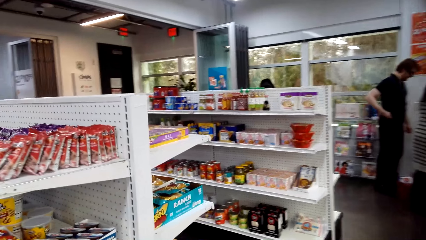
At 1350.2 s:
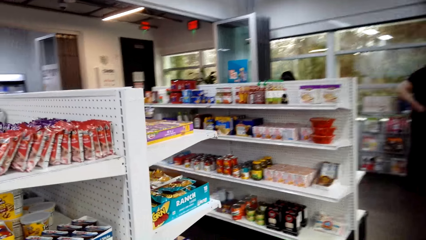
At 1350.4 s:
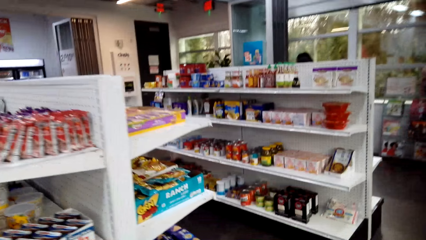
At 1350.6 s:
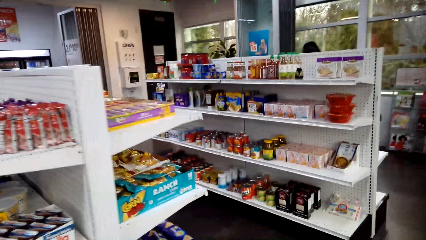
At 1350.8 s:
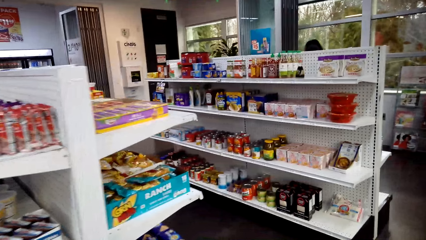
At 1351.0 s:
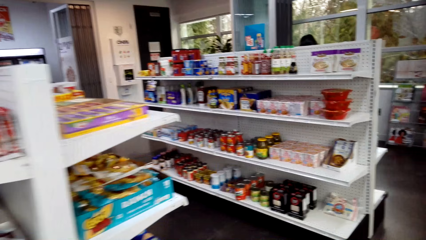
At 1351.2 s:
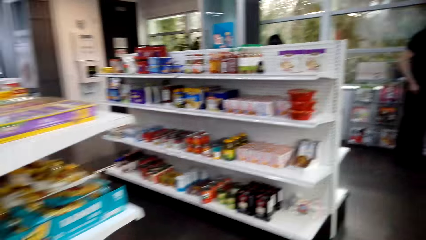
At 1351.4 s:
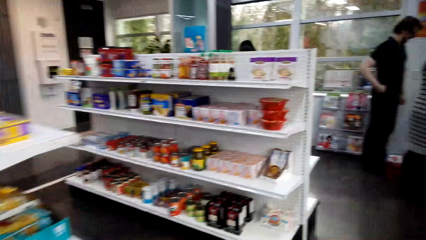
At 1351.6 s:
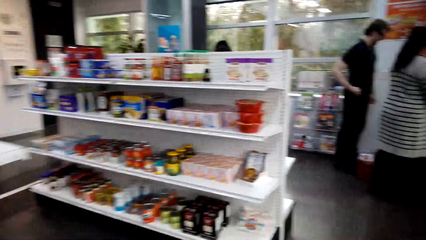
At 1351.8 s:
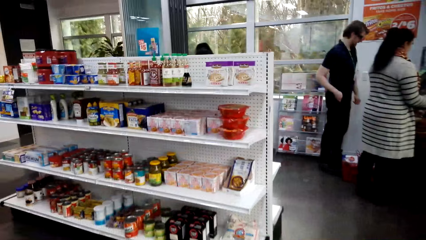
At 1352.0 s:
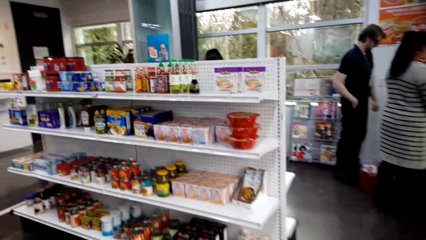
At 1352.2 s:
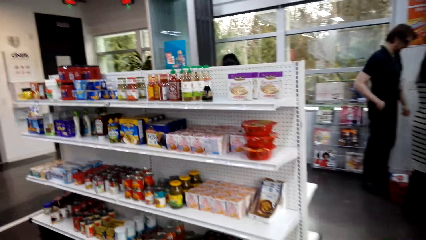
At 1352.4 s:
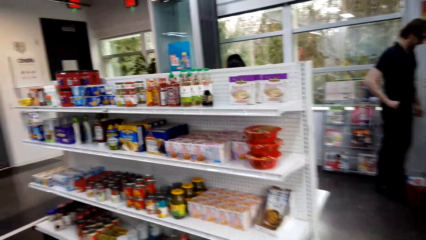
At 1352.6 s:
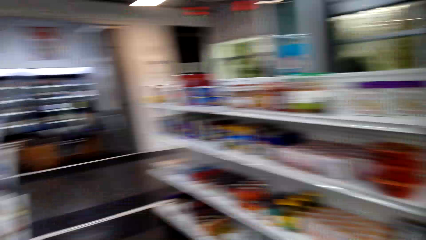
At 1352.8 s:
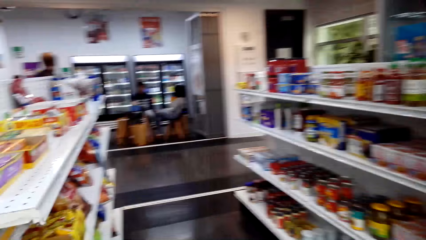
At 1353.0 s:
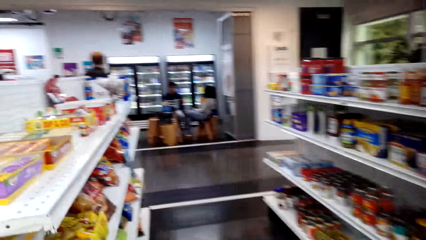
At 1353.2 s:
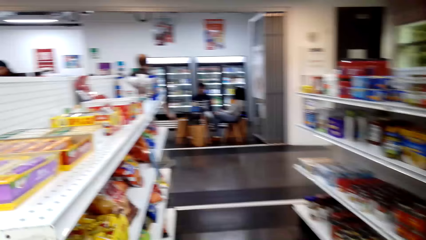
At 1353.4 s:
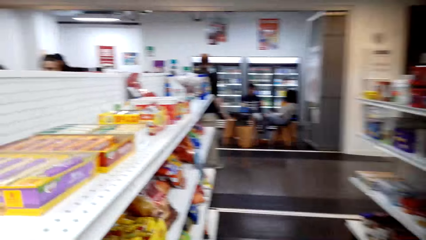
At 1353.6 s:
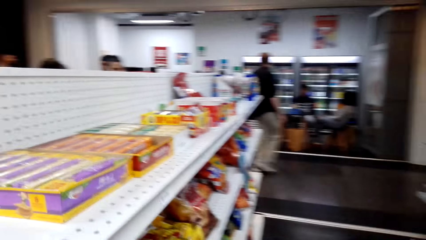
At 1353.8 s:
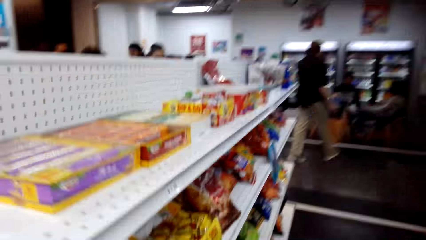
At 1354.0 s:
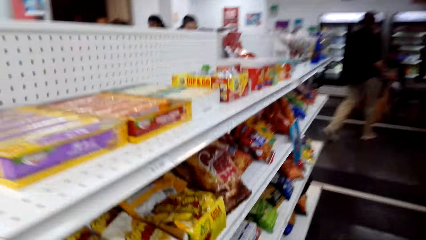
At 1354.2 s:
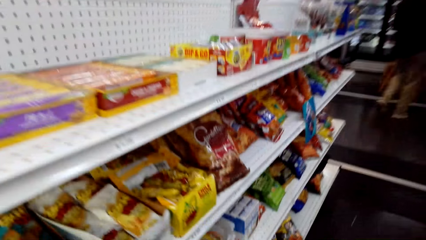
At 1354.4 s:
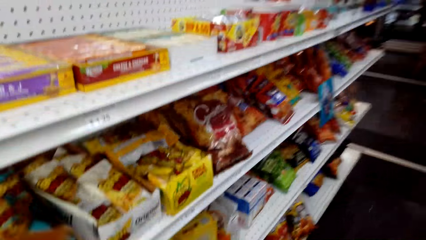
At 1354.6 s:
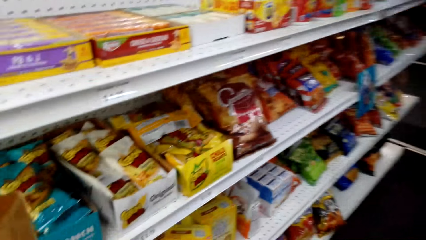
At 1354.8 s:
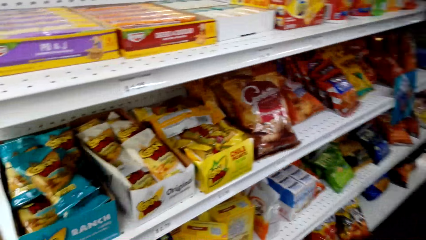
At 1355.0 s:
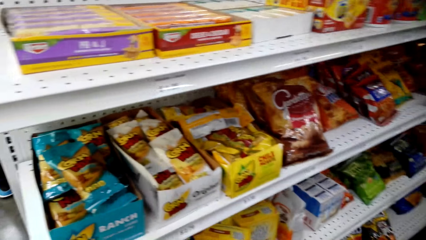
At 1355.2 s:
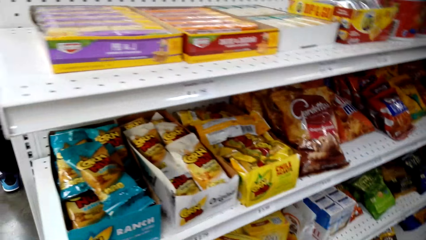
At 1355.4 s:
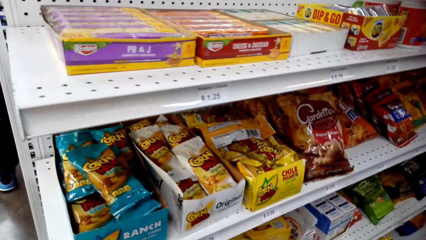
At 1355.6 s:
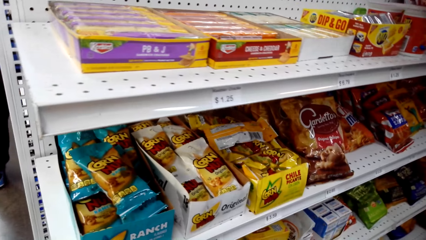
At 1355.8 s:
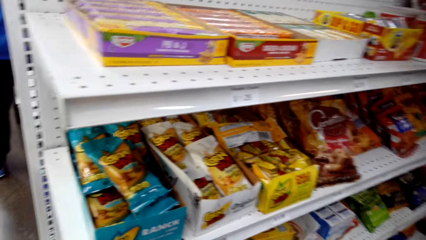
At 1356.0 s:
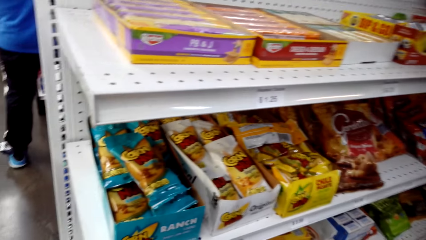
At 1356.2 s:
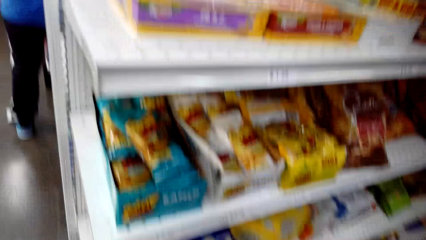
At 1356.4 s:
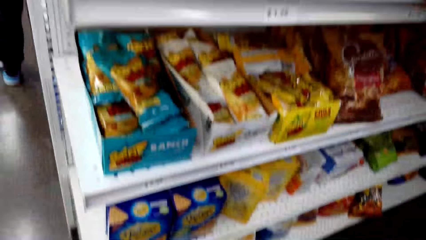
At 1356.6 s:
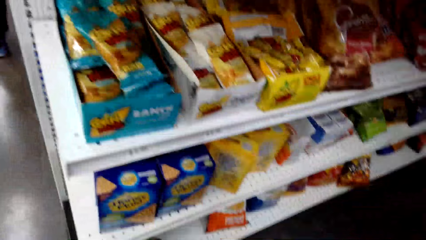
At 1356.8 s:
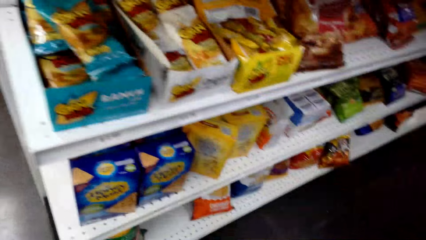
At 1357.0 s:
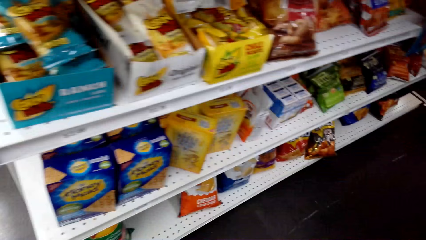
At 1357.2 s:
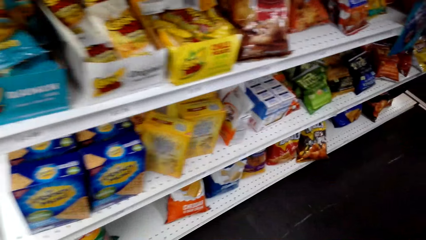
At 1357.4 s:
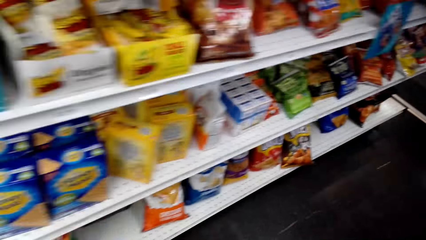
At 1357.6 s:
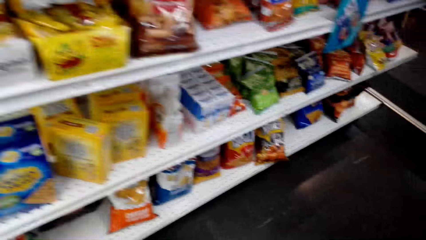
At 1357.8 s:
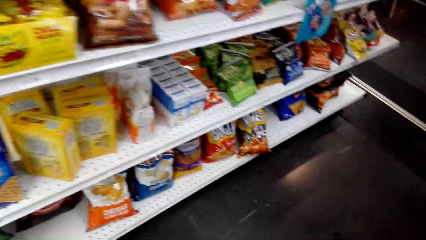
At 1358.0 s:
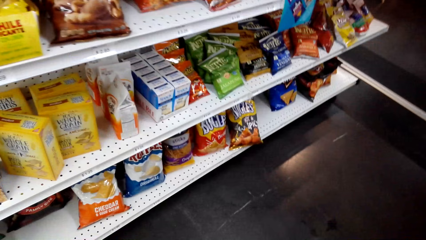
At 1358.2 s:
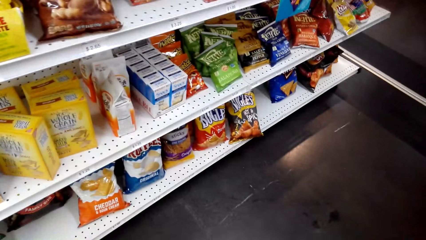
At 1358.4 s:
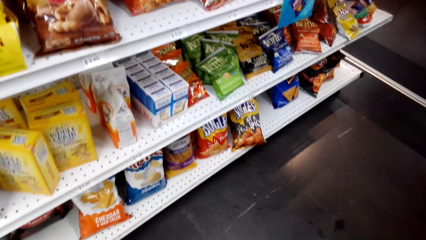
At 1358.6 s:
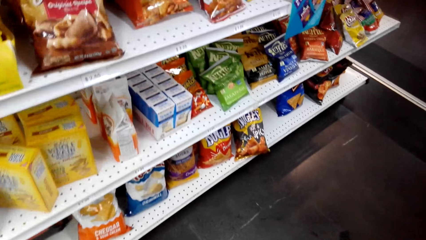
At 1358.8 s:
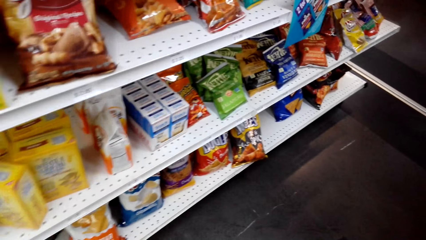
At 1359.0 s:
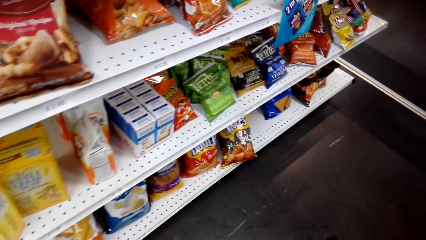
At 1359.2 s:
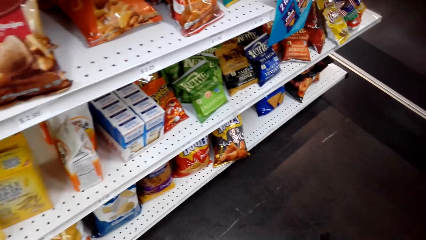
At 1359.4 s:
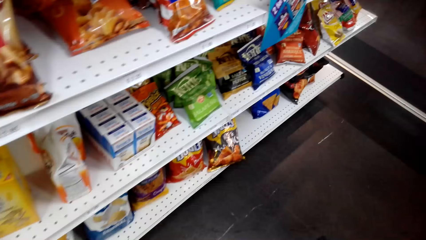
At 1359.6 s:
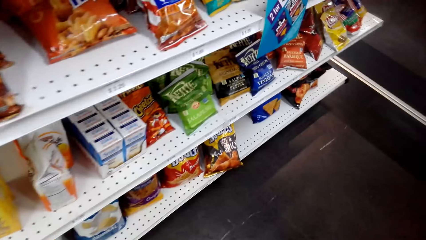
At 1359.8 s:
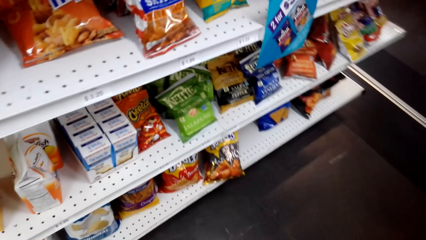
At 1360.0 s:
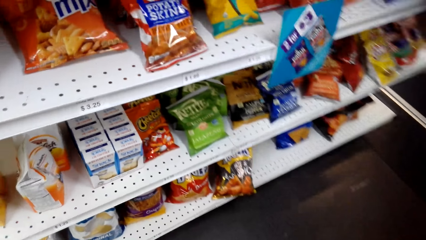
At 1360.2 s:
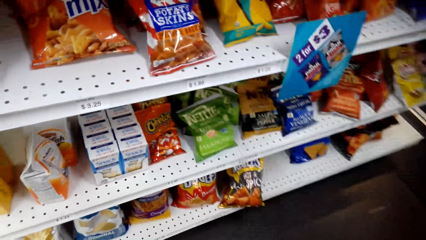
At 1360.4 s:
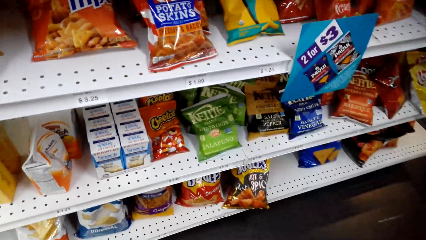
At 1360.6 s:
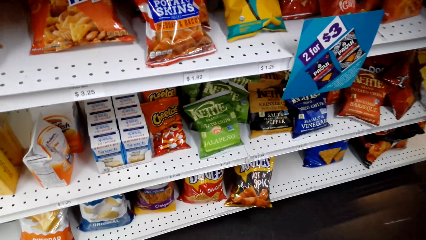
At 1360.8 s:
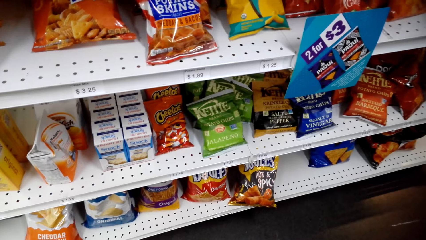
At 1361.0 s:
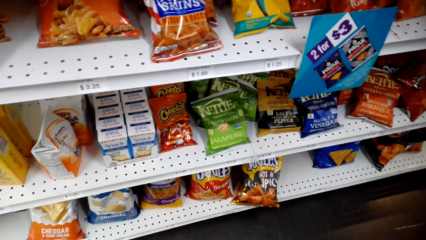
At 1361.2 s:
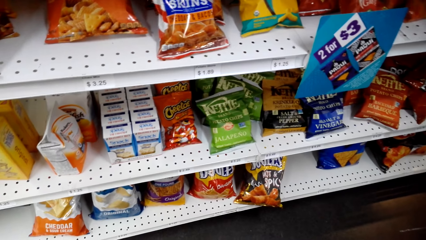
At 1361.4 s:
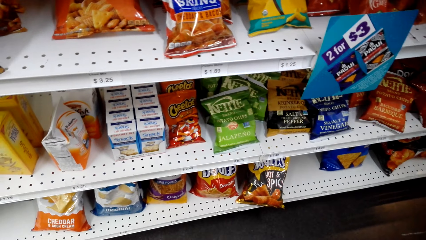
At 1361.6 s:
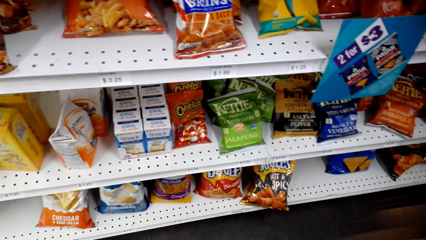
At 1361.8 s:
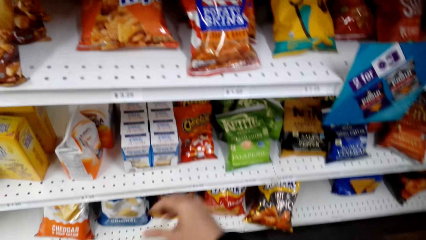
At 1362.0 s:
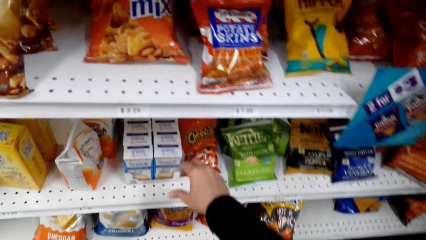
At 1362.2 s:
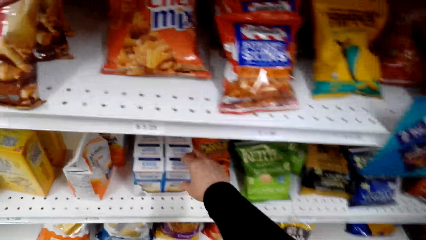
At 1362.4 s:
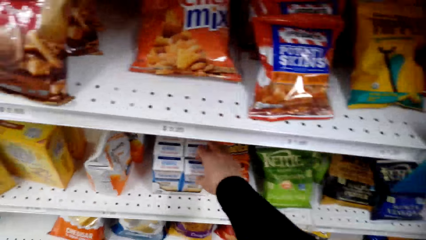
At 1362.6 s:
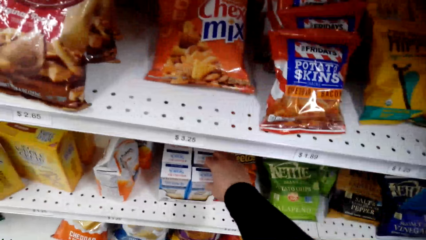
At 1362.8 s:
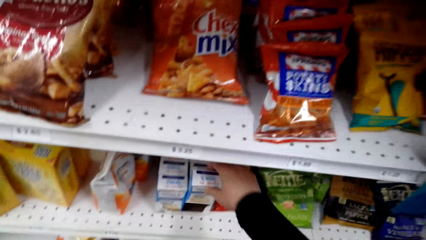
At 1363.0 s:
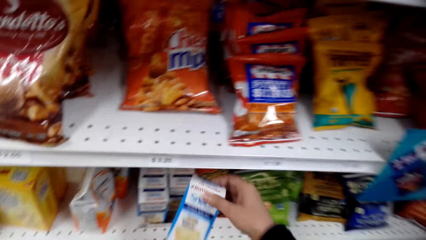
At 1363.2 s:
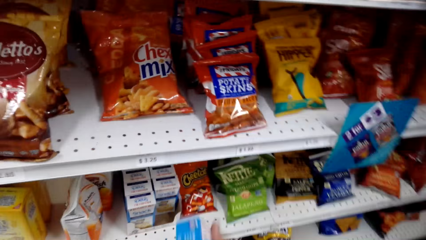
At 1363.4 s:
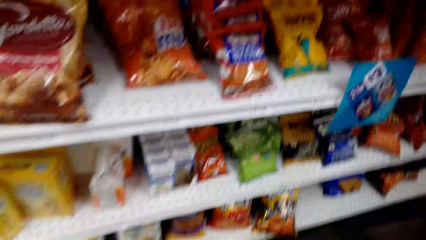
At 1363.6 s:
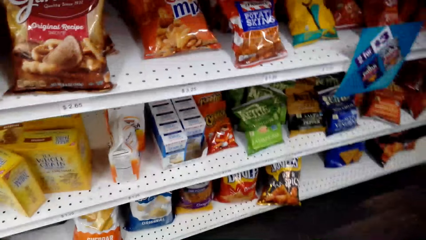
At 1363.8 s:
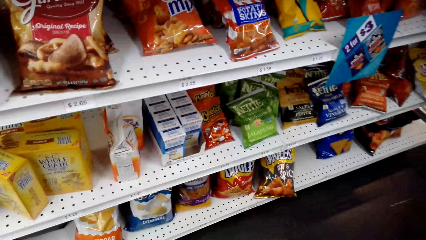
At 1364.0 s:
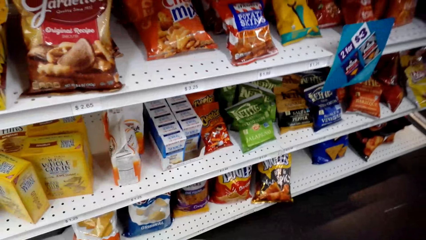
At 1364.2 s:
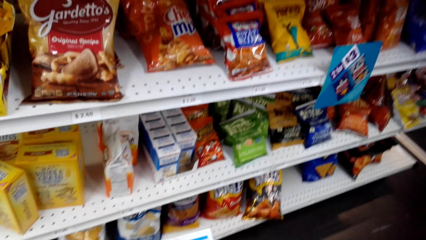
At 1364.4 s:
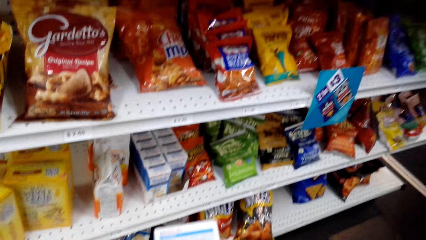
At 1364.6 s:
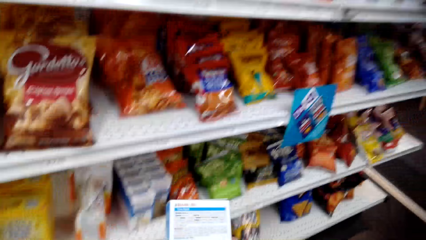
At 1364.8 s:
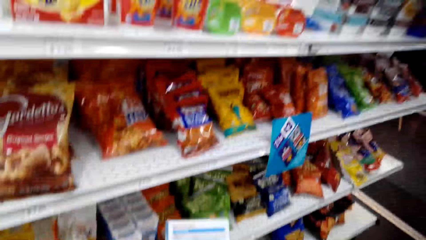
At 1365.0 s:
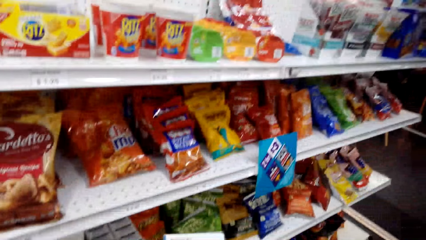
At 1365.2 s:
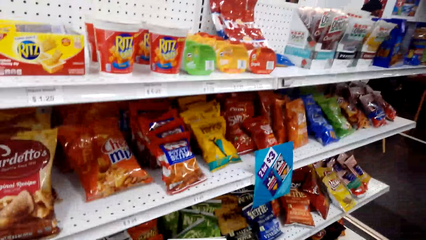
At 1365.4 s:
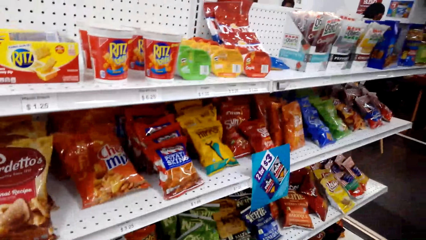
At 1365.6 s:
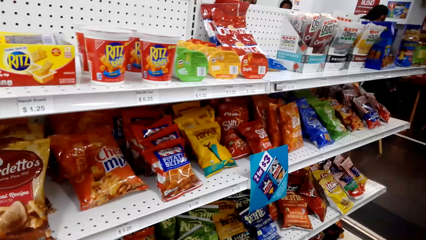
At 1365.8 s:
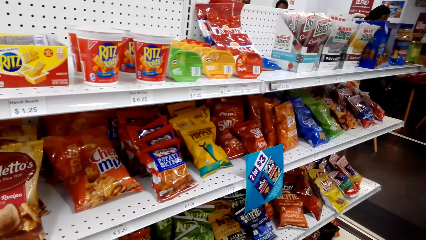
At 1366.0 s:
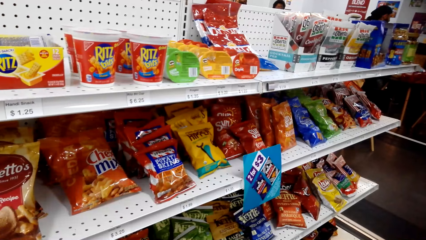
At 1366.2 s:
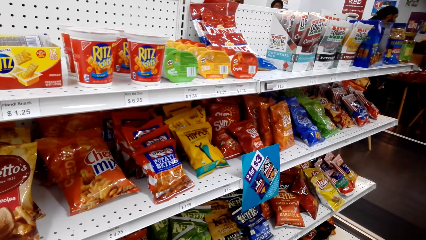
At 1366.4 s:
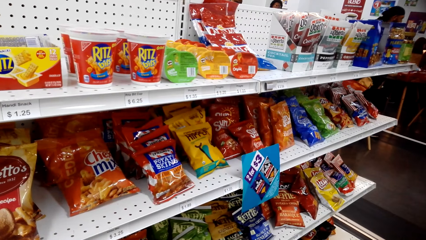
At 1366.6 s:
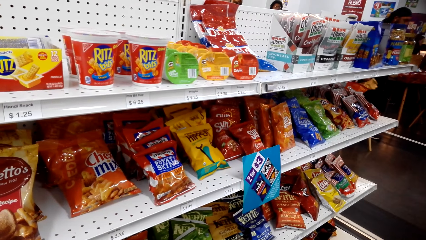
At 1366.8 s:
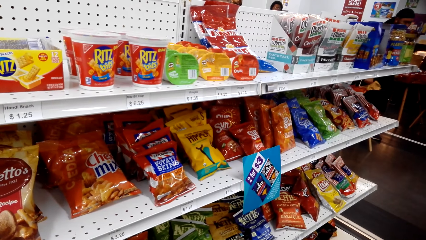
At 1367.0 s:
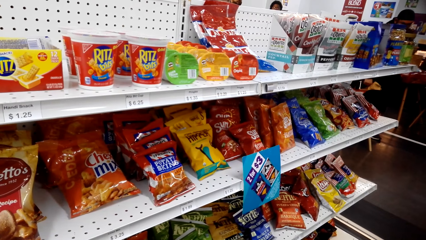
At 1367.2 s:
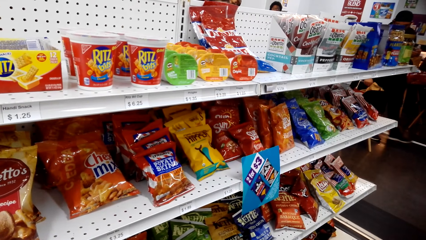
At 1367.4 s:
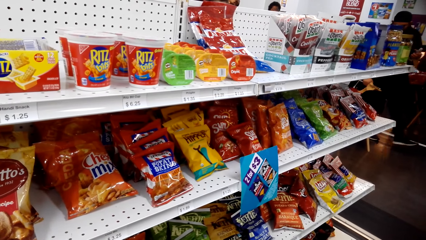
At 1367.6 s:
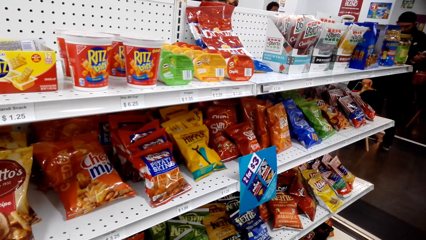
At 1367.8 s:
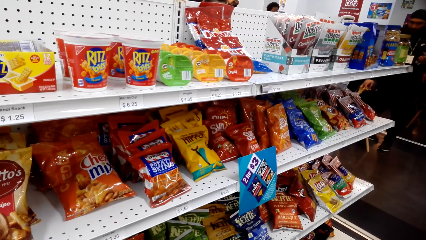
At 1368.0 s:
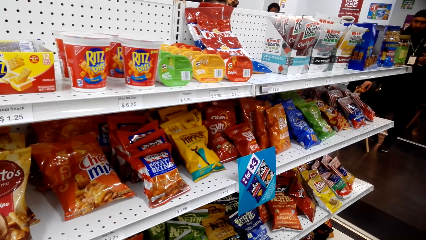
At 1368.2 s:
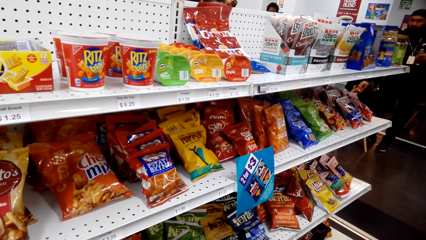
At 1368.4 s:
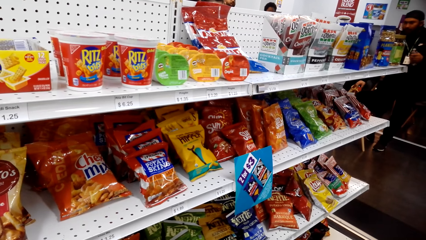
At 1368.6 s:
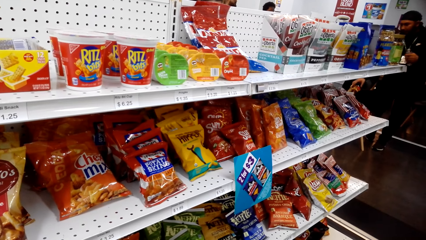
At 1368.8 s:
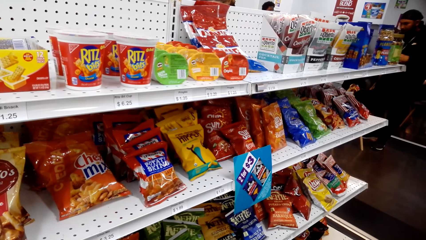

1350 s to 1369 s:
The camera wearer looks around the shelf. They pick up a box.
